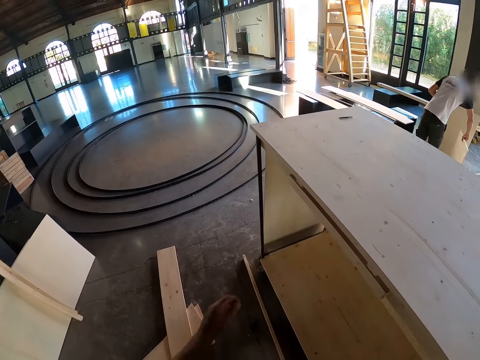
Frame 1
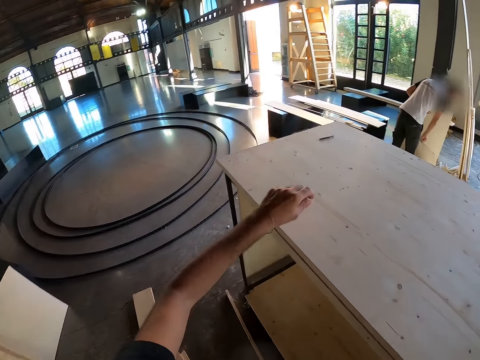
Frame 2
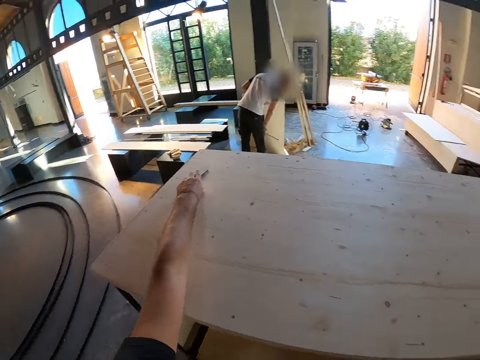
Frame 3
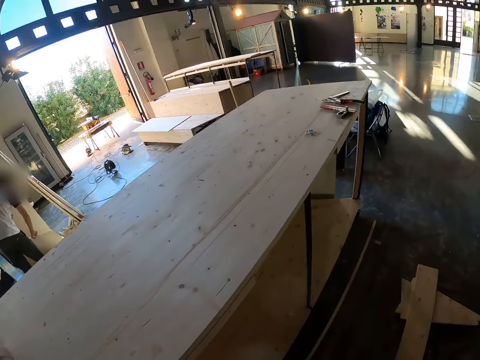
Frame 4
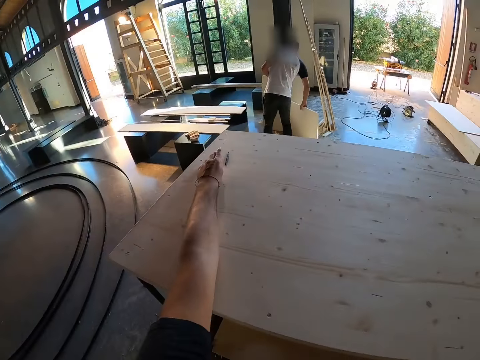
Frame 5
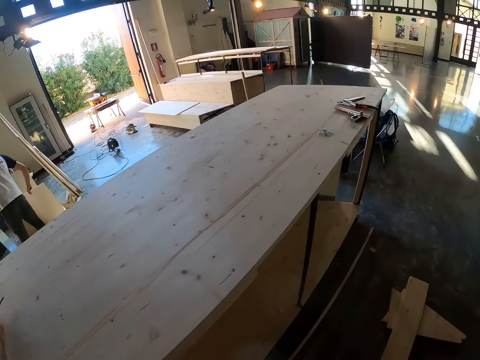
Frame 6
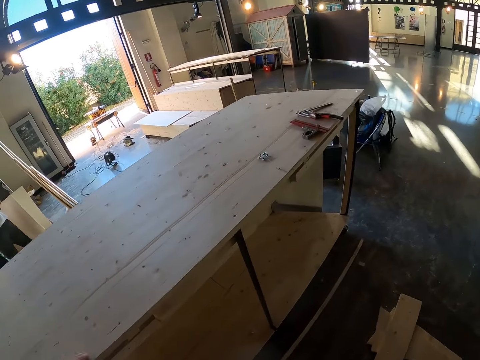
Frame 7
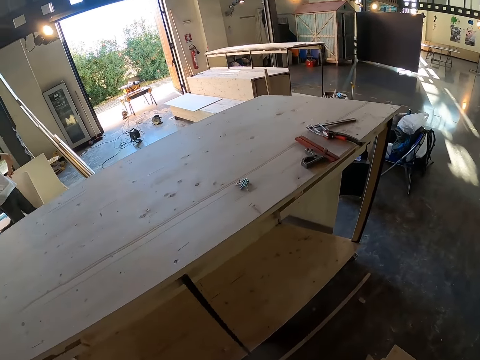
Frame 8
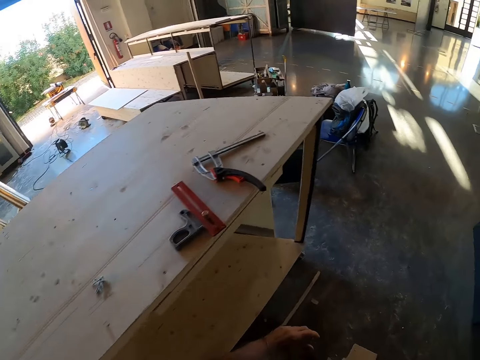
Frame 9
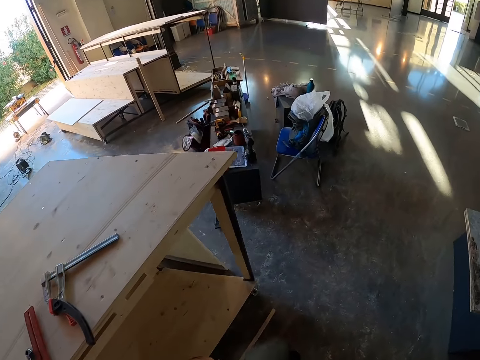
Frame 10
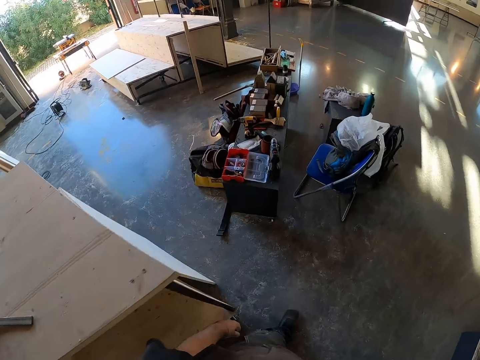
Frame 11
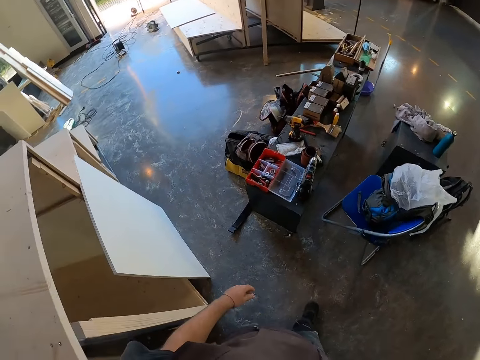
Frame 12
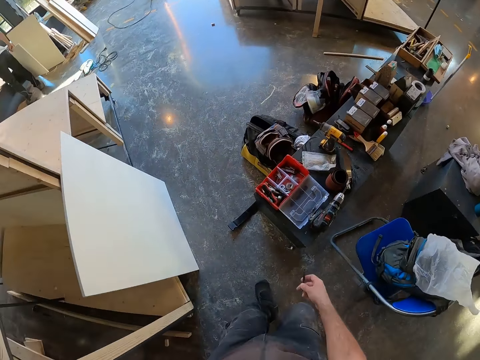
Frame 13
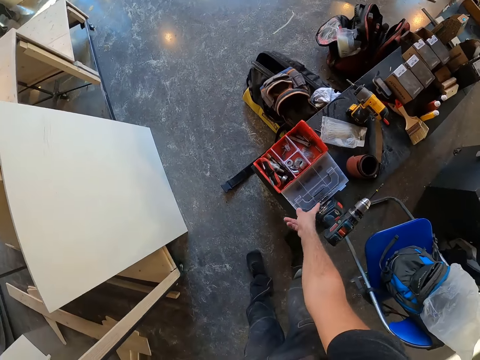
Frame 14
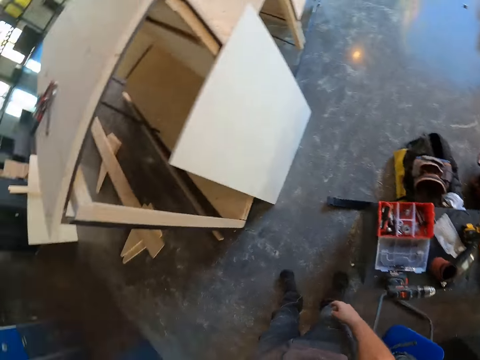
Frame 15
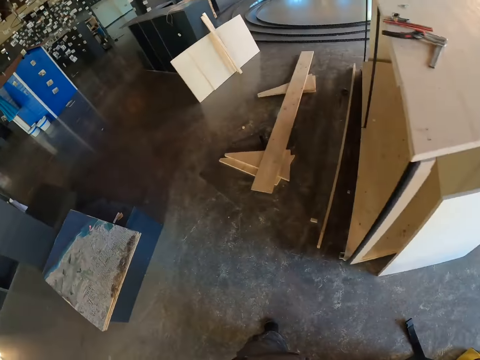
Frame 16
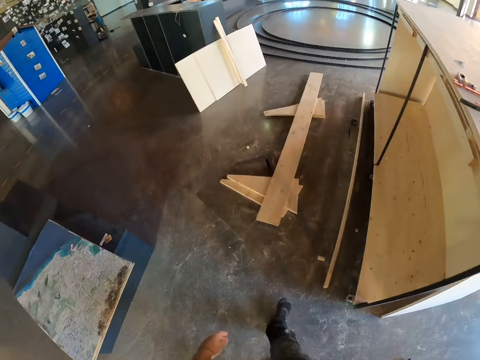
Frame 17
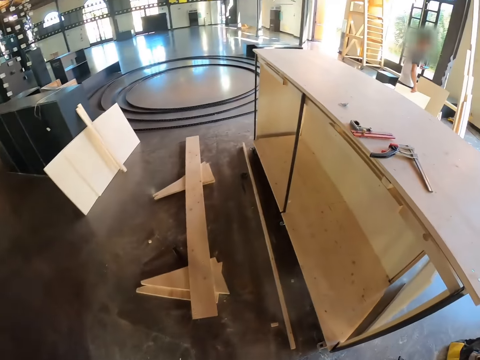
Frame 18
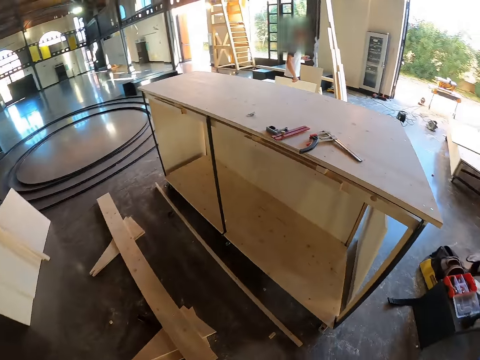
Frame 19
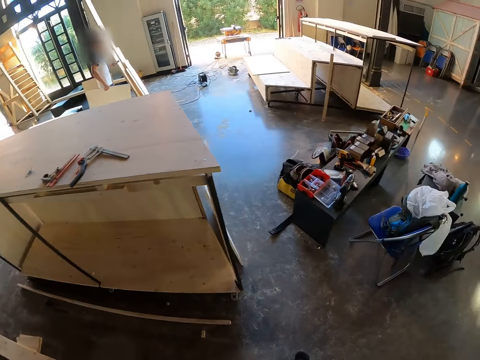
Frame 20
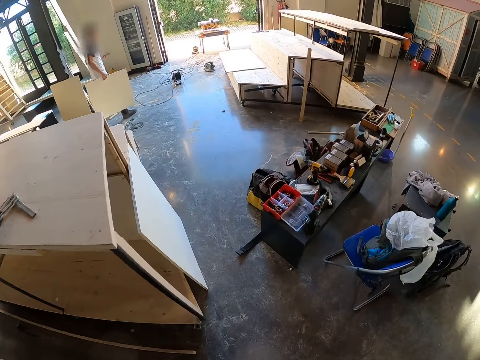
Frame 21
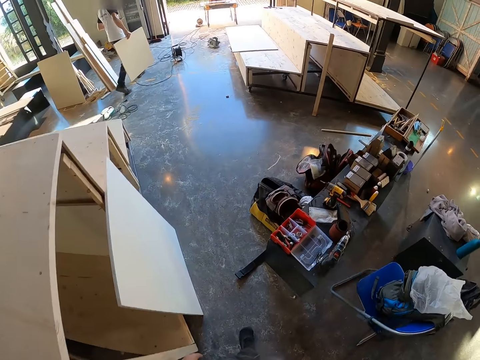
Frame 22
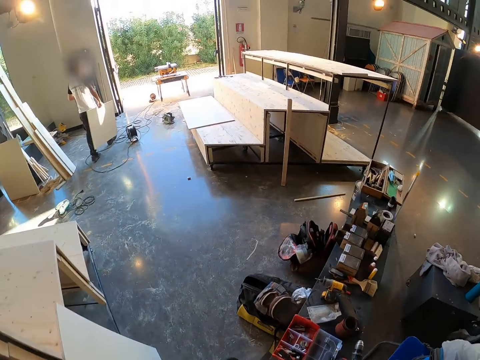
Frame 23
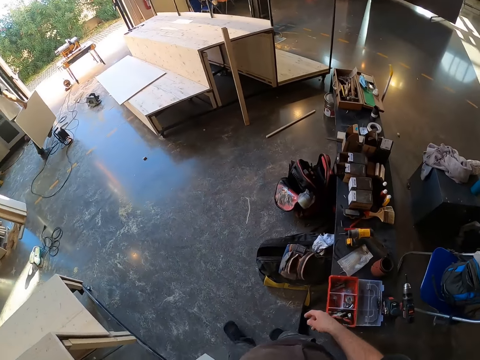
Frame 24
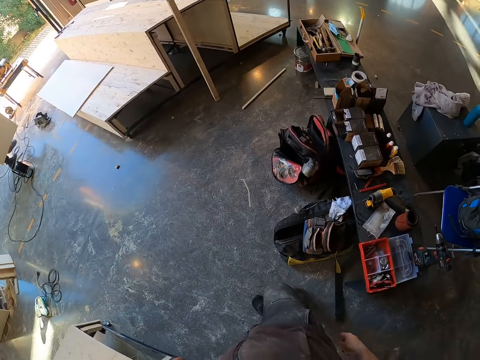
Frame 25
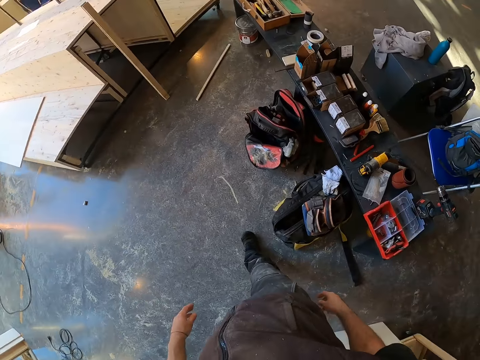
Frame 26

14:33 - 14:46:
The camera wearer picks a nail or drill bit on a wooden shelf with his left hand. He carries the drill bit to the tools stand. He drops the nail in his right hand into the box of screws on the bench in the workshop. He walks to the stand on the floor. He walks back to the tools stand on the floor.

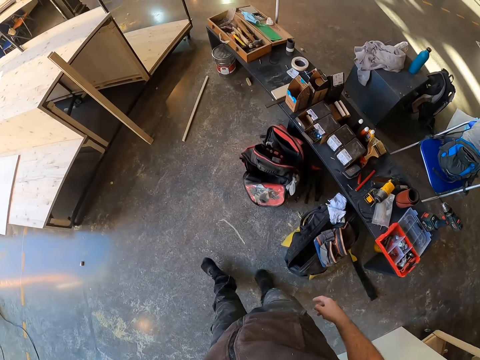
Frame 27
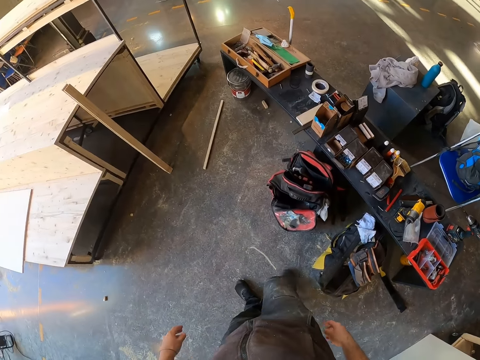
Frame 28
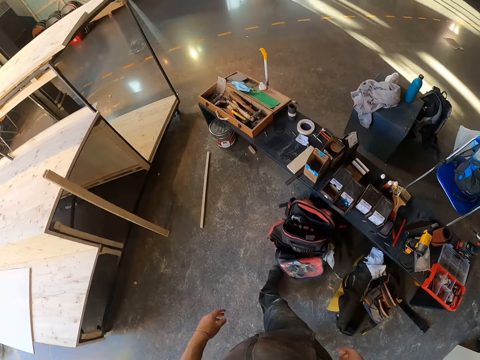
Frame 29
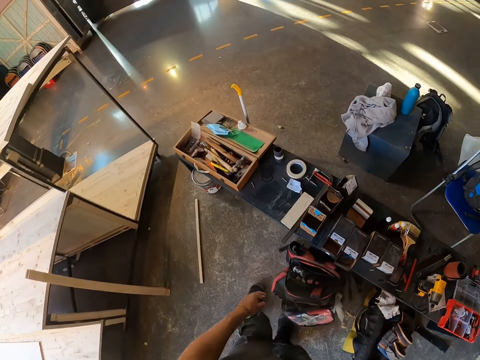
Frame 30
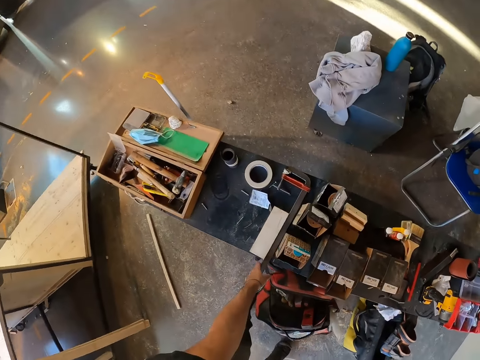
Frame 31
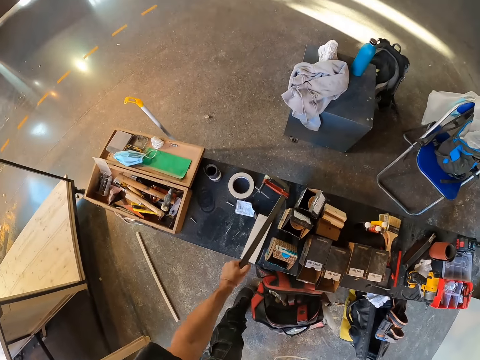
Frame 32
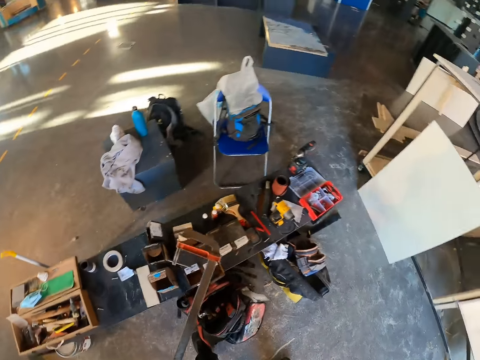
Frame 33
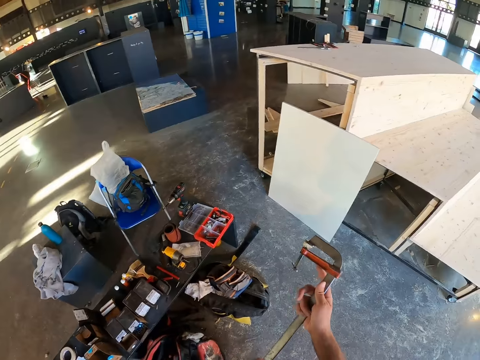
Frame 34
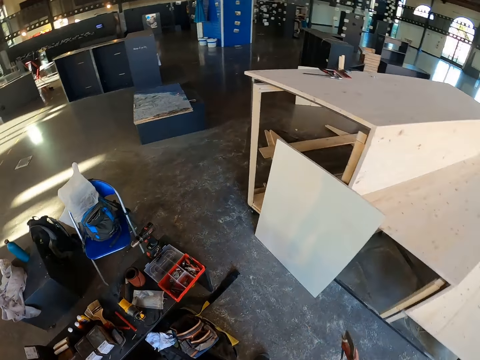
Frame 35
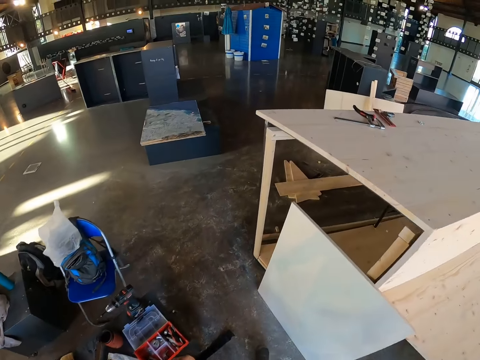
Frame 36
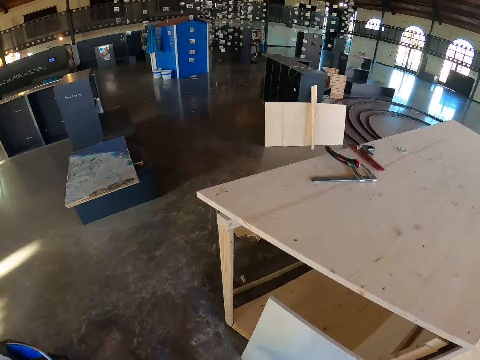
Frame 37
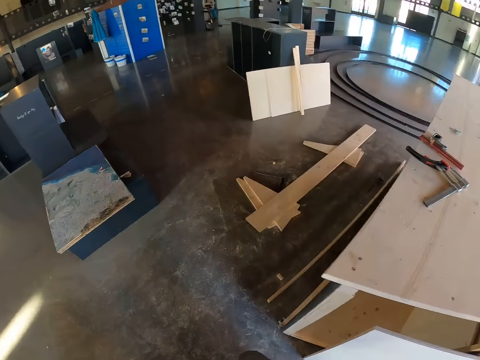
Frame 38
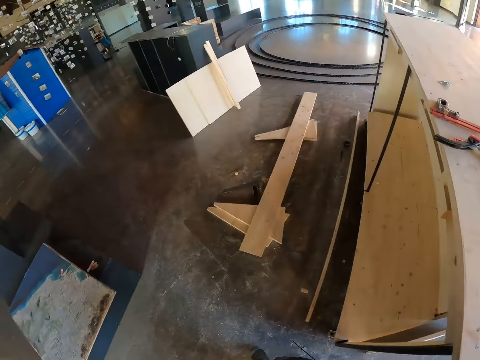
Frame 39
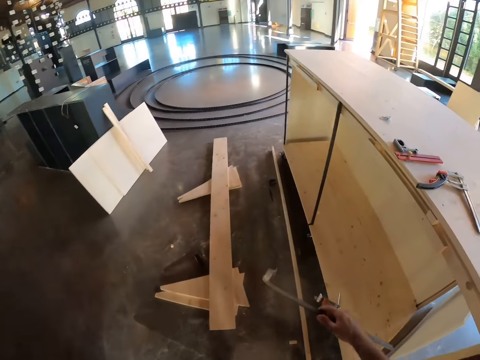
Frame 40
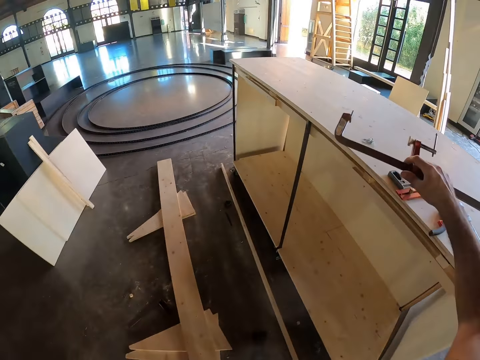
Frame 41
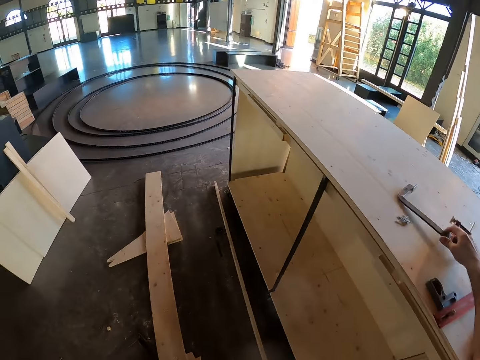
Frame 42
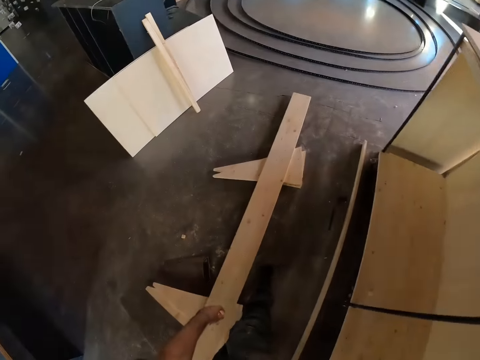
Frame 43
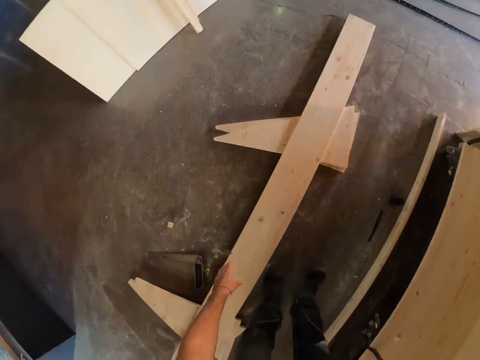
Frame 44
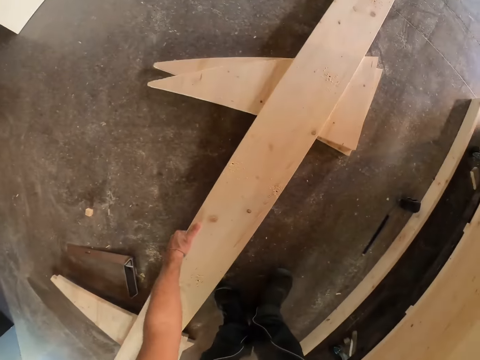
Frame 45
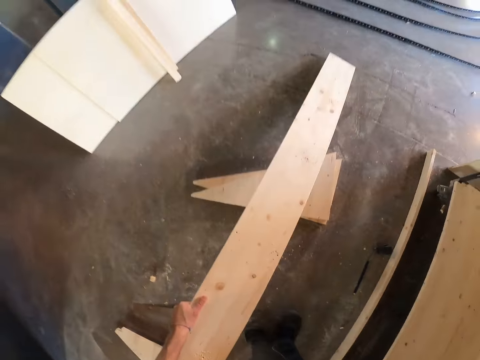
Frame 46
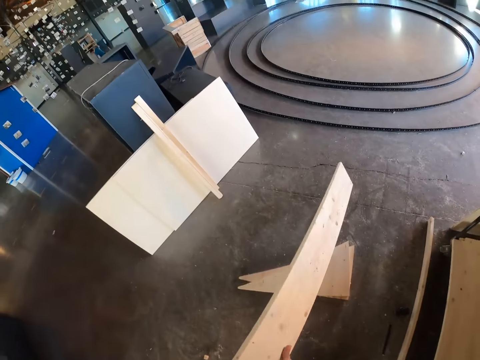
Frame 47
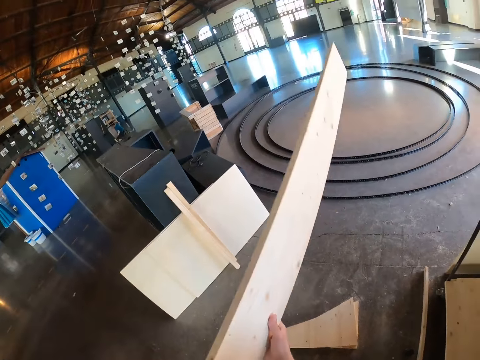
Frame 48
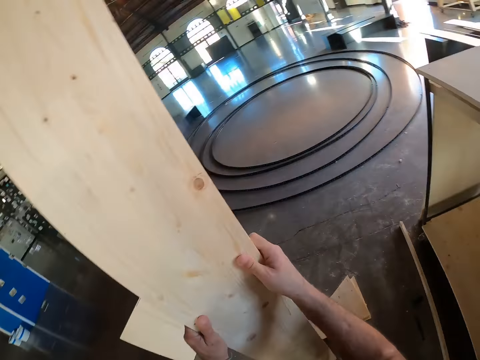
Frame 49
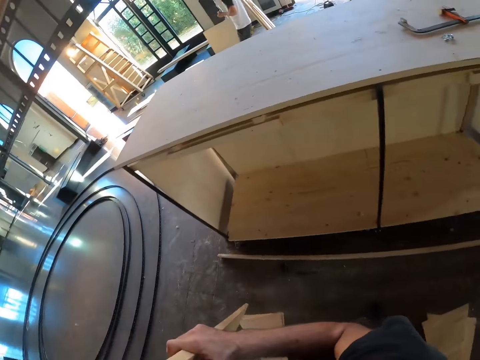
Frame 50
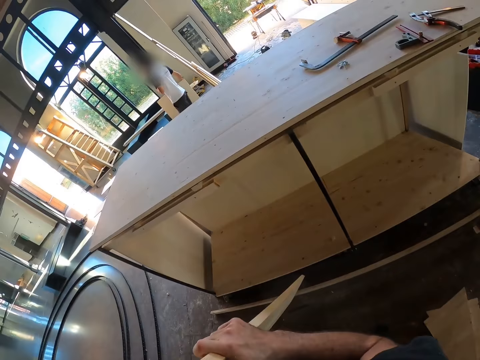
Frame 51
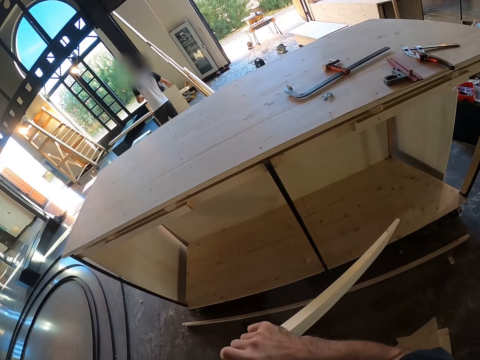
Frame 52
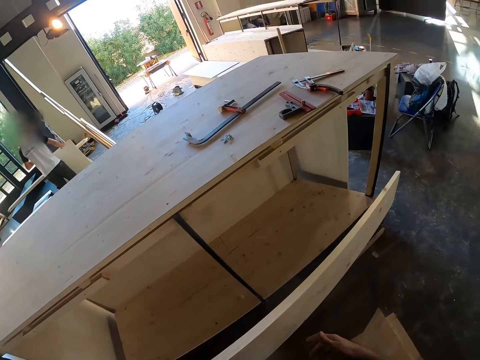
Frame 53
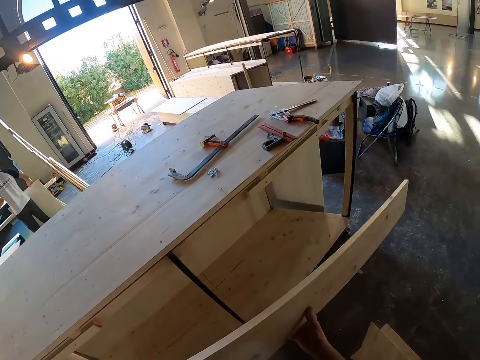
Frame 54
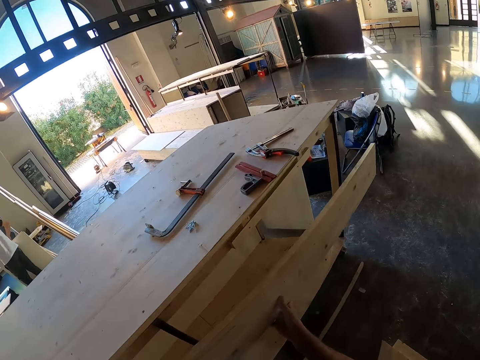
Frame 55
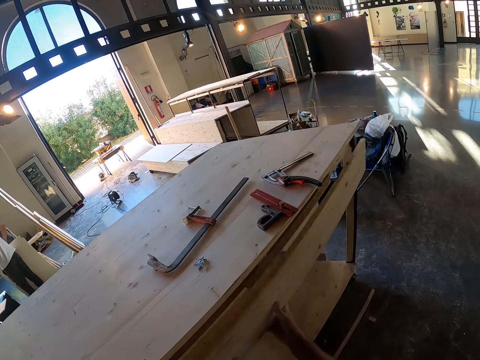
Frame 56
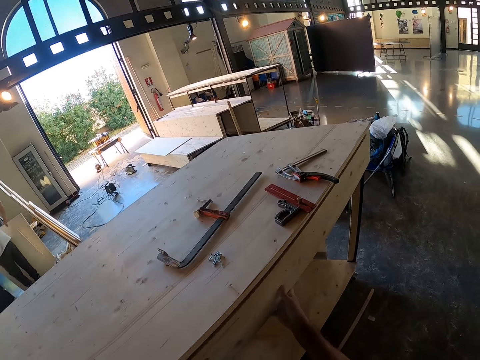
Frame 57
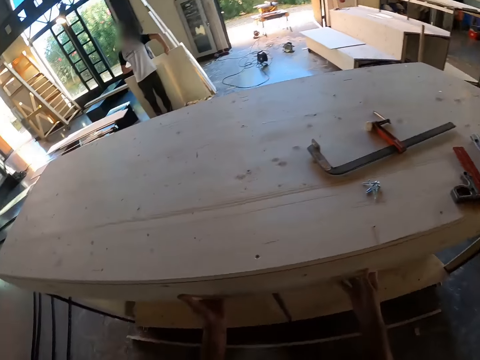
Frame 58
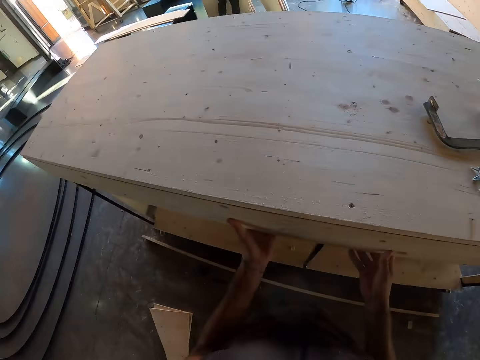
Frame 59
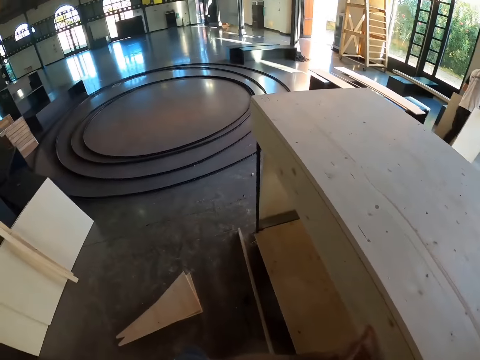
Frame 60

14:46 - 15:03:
The camera wearer picks a clamp from the bench in the workshop with his left hand. He passes the clamp from his left hand to his right hand on his way to the stand under construction. He places the clamp on the wooden shelf with his right hand. He picks the wooden plank from the ground with his left hand. He carries the wooden plank with both hands. He fits the wooden plank on the side of the wooden shelf with both hands.
